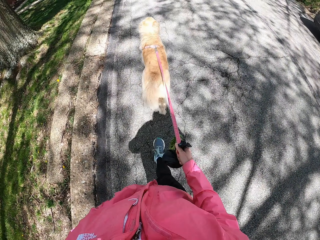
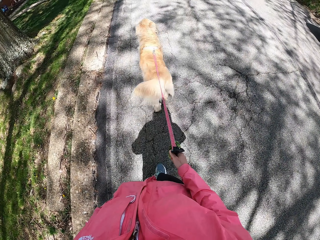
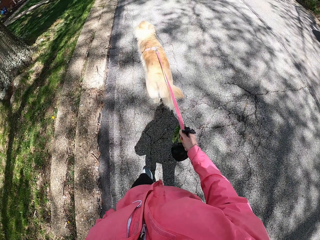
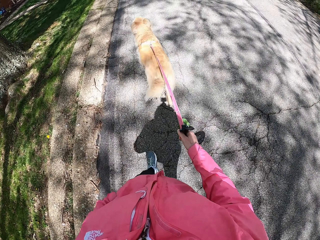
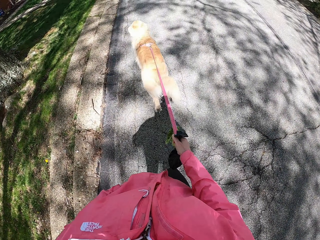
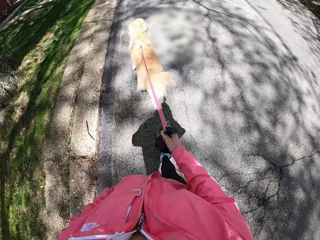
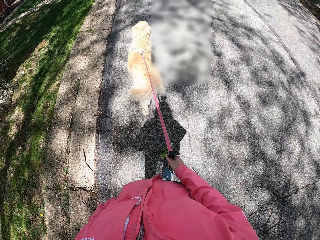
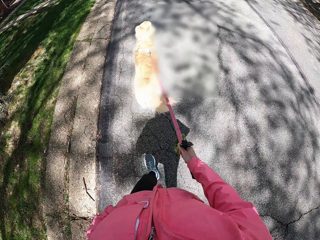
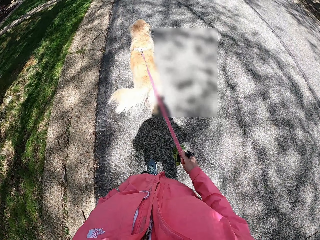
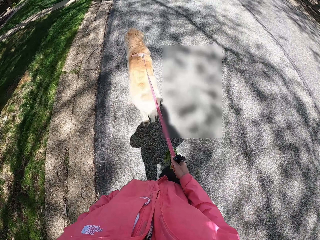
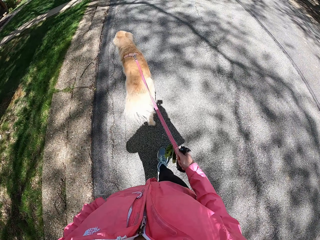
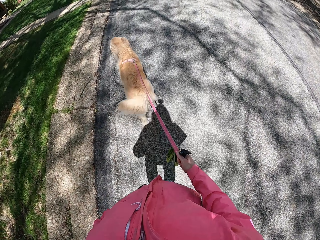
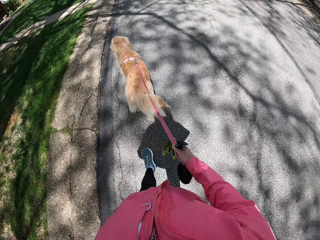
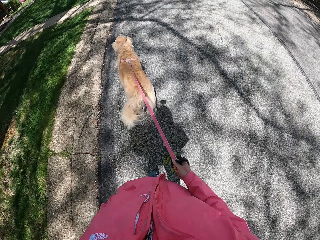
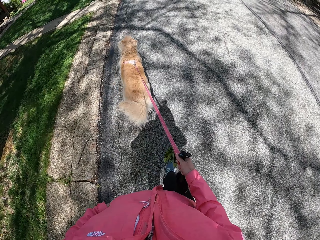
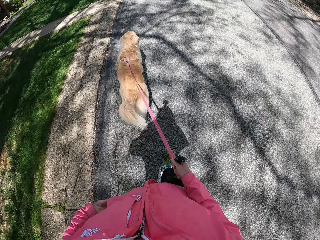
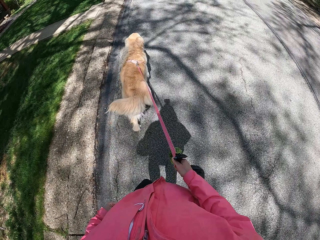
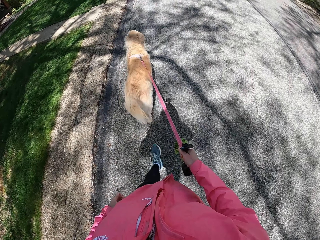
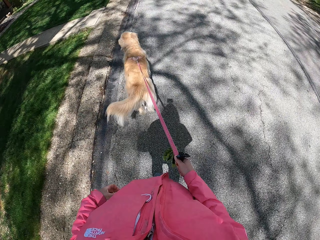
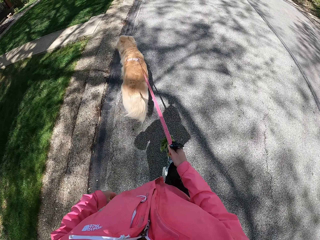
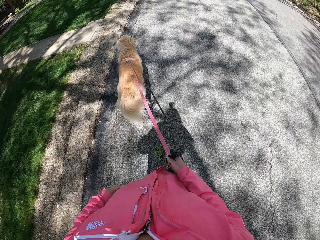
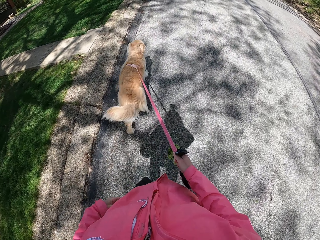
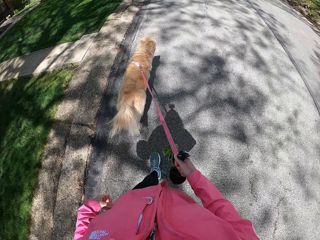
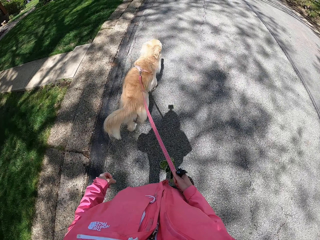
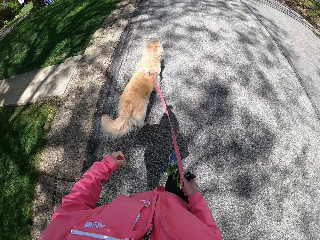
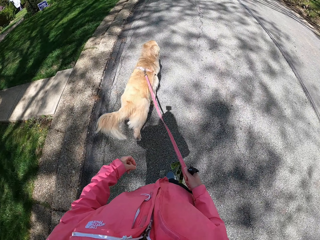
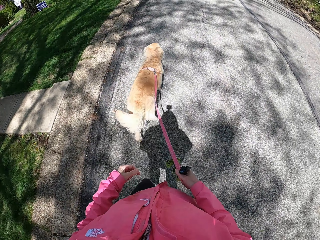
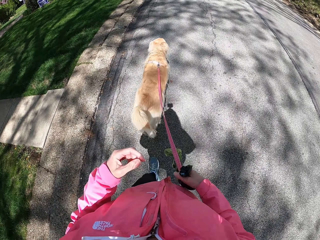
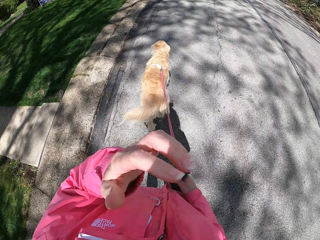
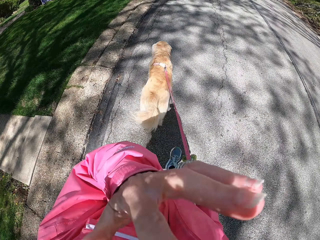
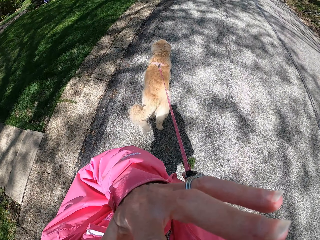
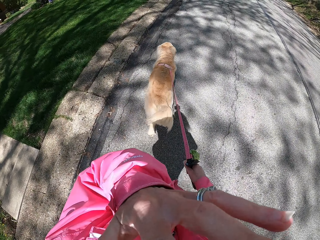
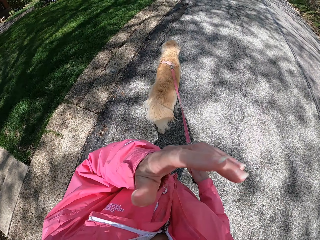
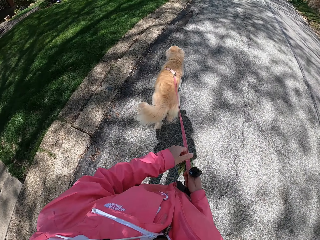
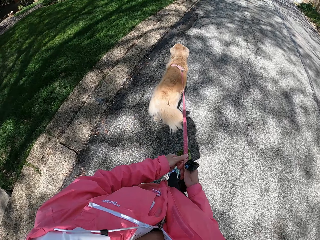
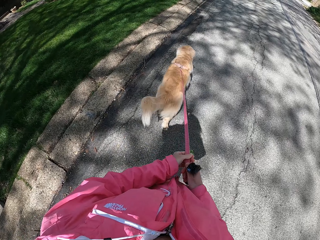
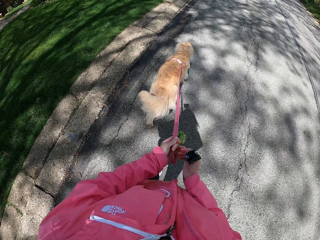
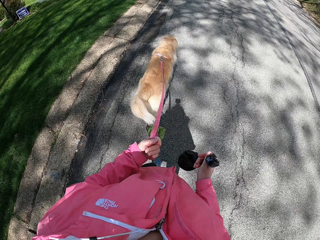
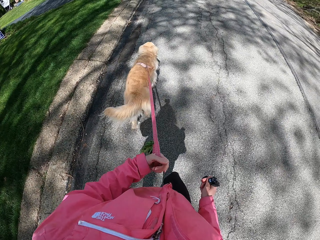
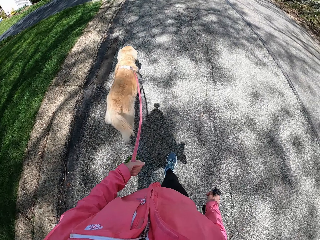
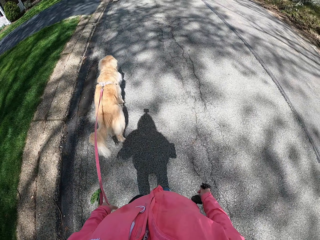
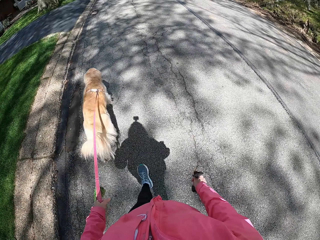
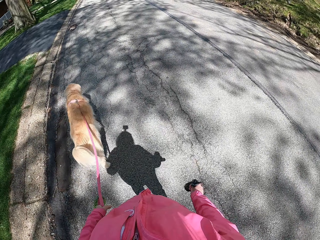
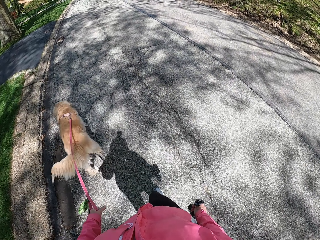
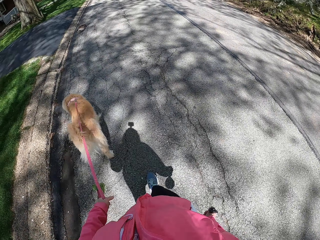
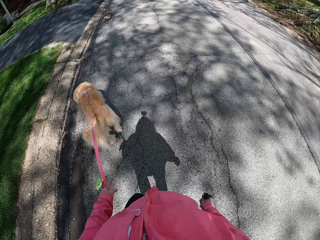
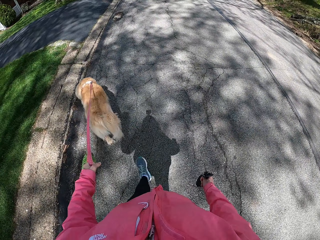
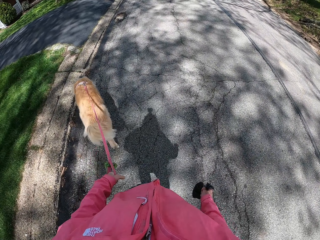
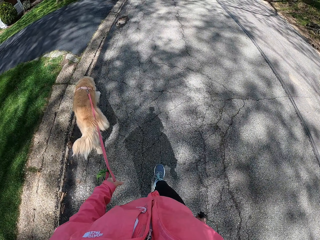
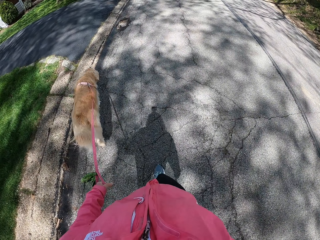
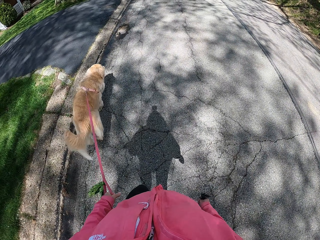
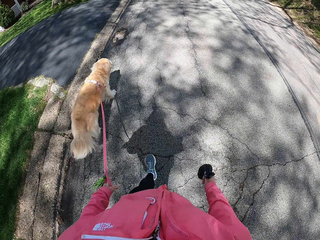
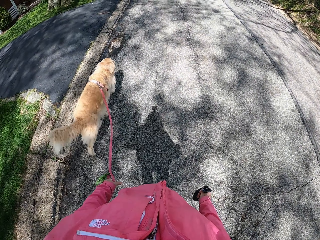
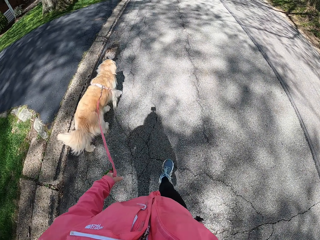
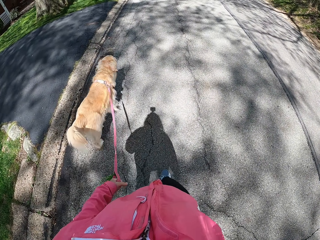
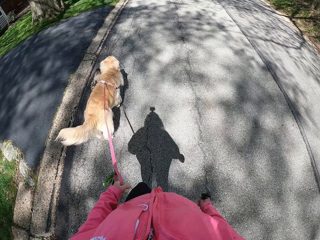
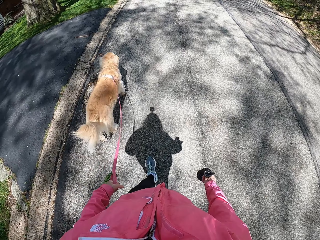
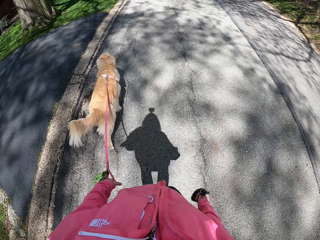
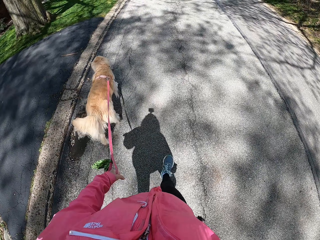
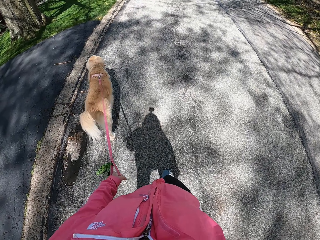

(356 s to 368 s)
The camera wearer touches her face. She holds a dog leash with her left hand.

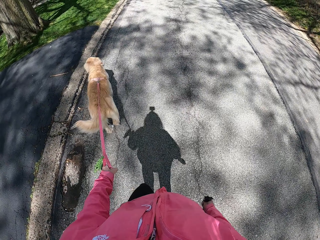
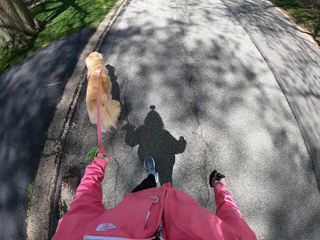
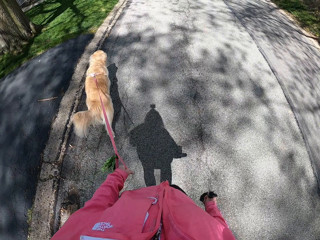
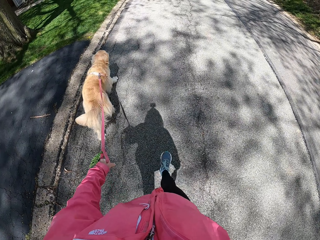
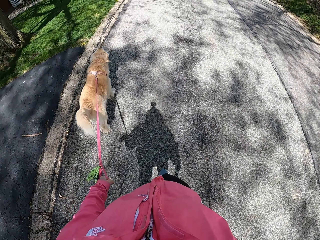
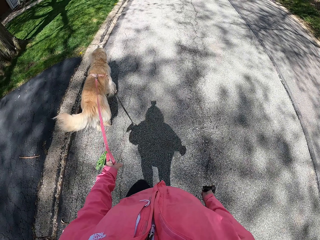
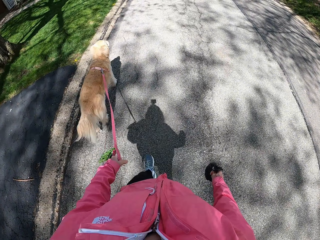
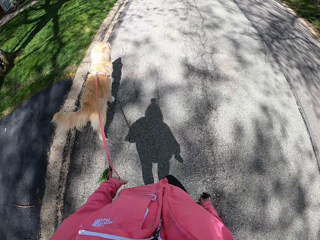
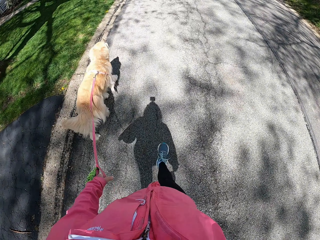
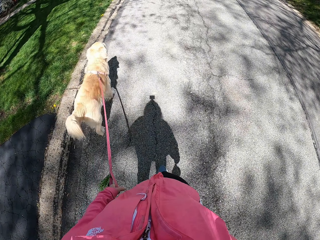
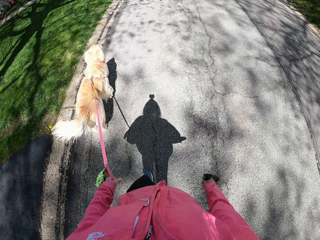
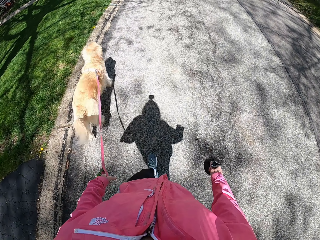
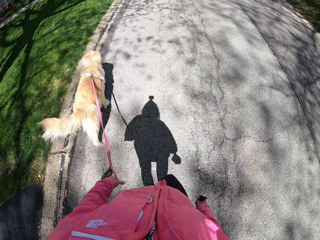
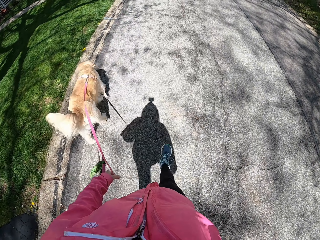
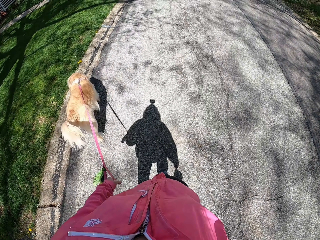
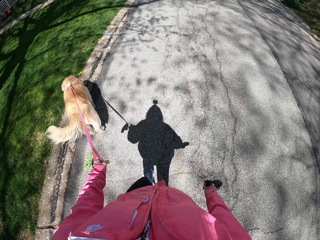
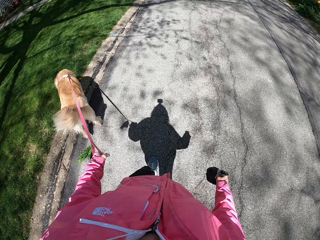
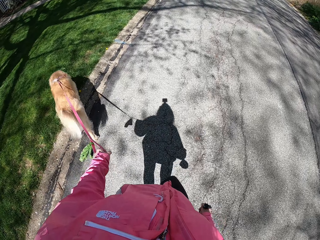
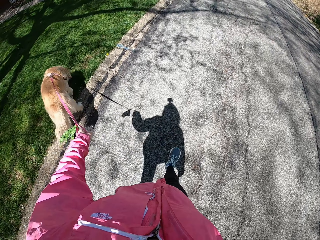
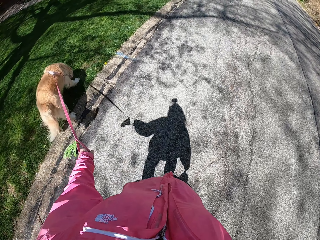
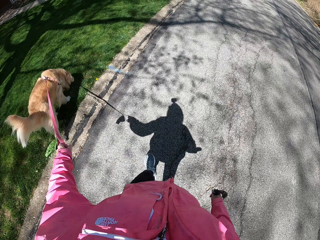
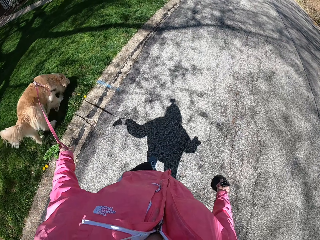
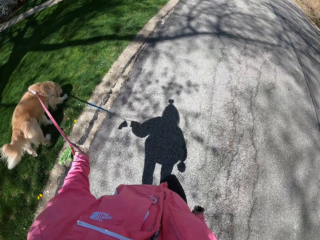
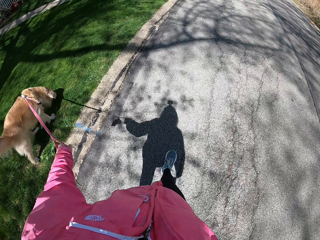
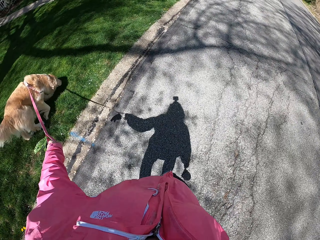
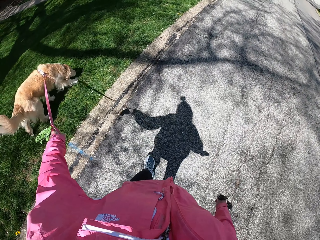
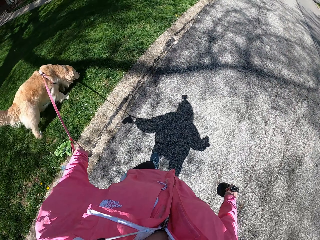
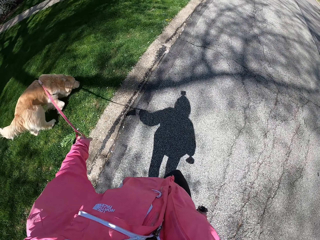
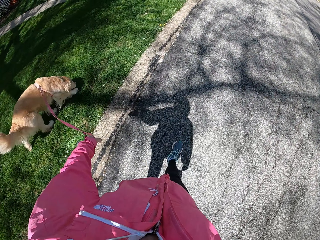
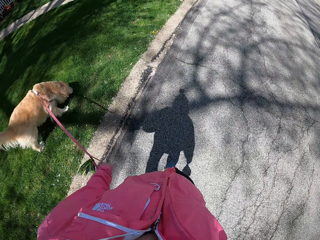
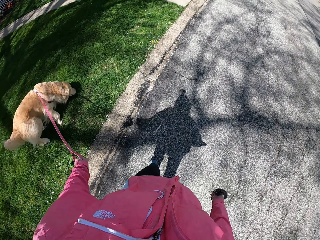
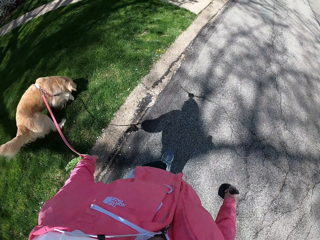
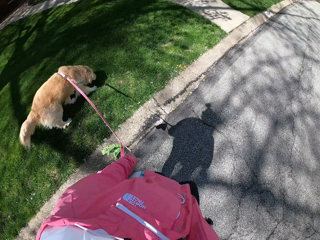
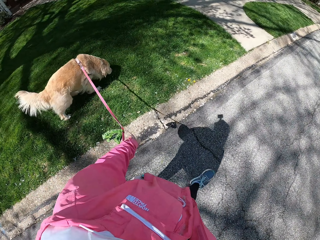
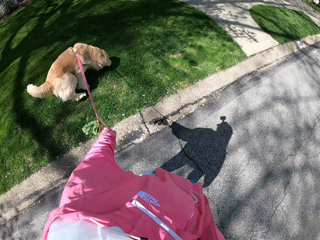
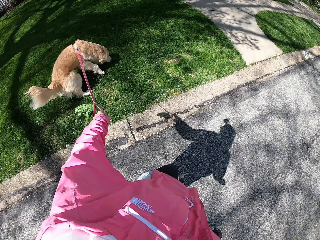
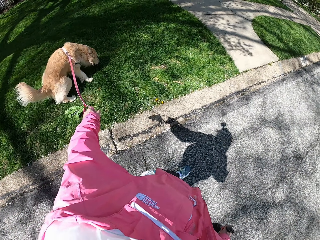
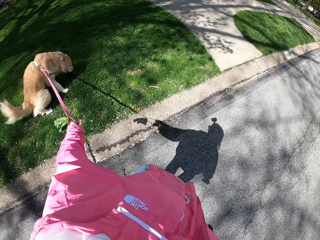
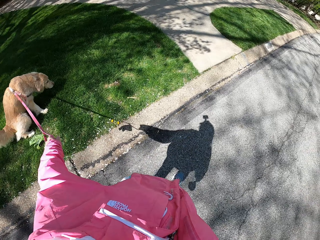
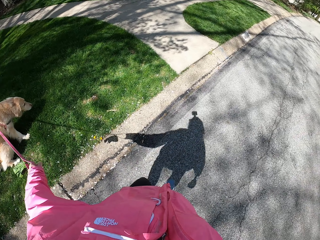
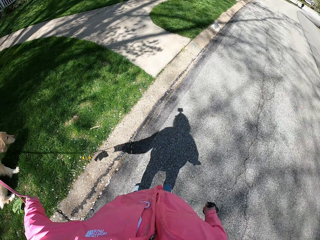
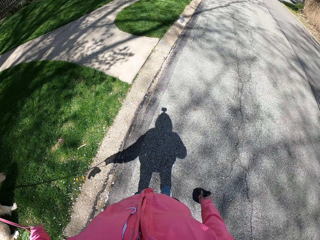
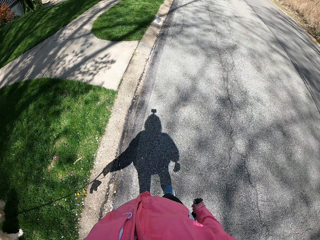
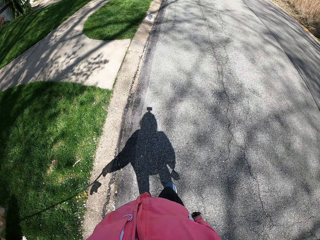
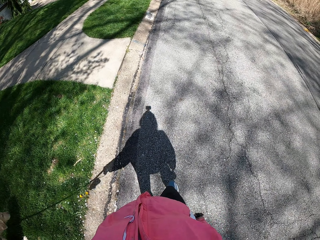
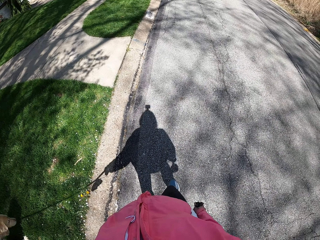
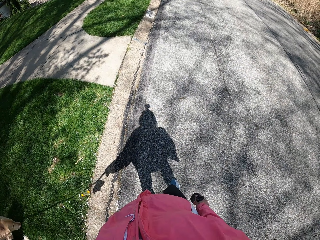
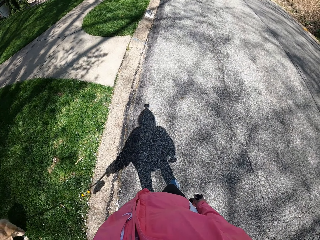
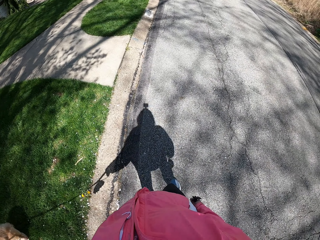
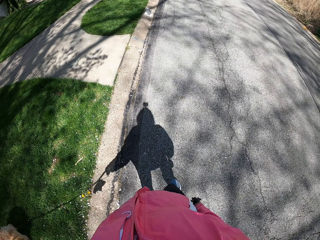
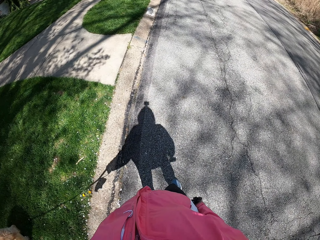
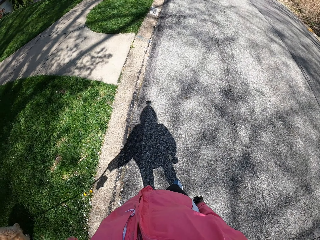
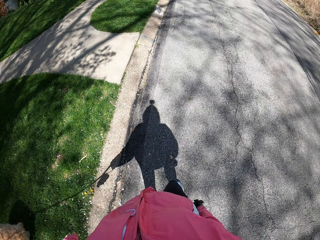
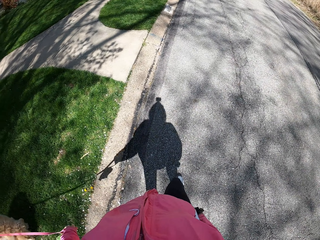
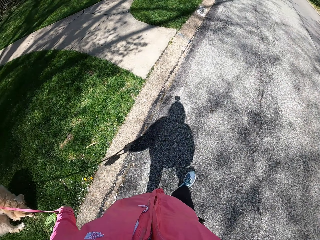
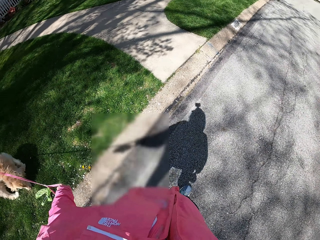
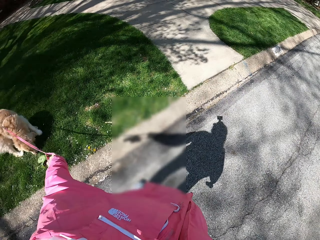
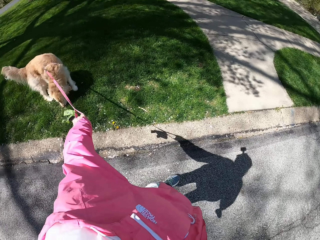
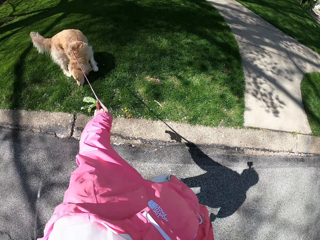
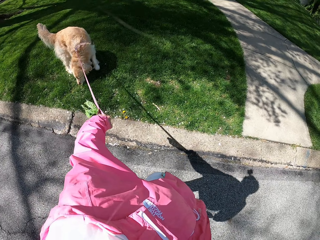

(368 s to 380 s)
The camera wearer looks around.
